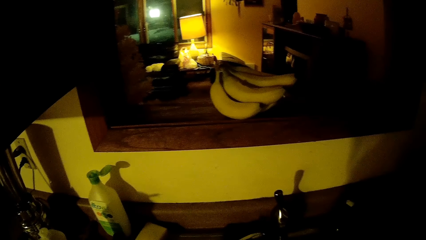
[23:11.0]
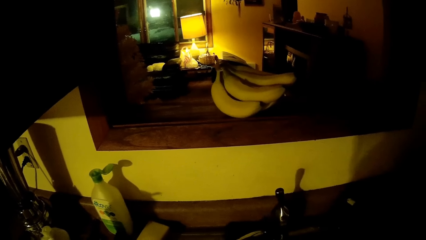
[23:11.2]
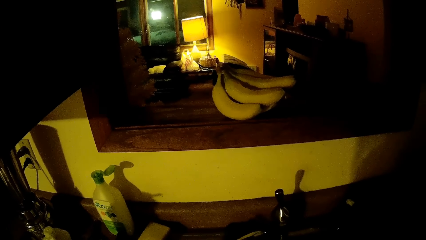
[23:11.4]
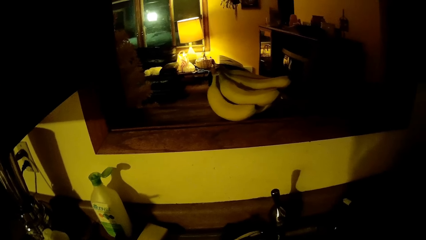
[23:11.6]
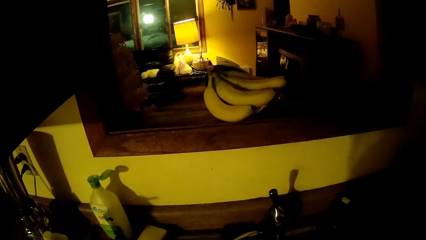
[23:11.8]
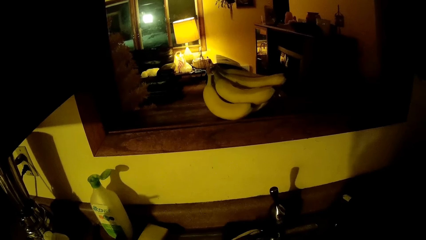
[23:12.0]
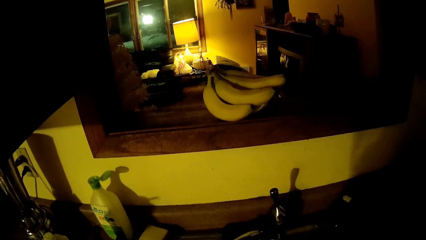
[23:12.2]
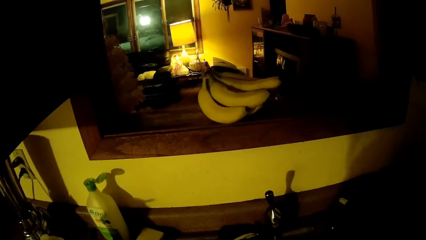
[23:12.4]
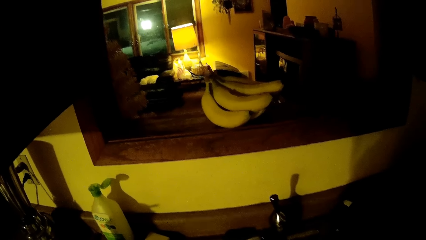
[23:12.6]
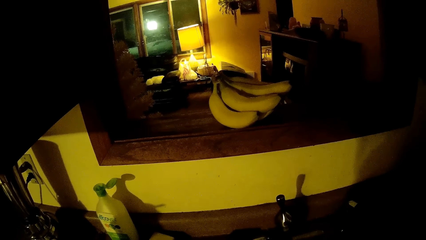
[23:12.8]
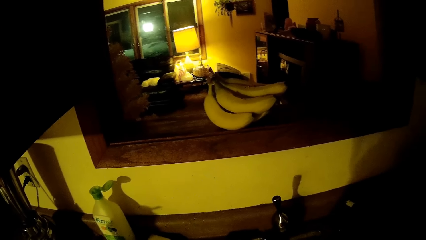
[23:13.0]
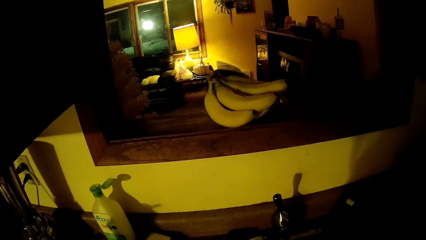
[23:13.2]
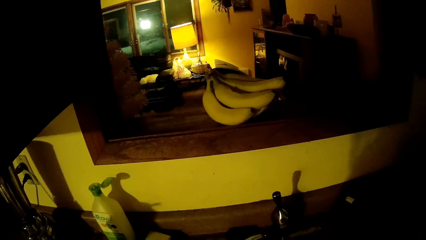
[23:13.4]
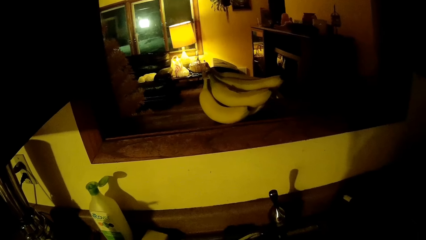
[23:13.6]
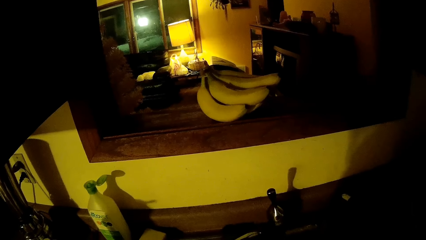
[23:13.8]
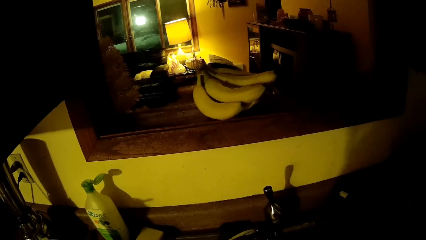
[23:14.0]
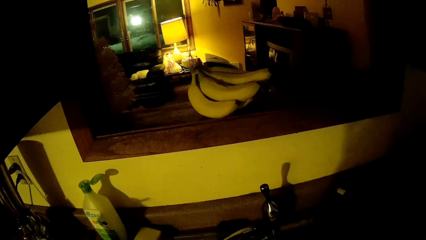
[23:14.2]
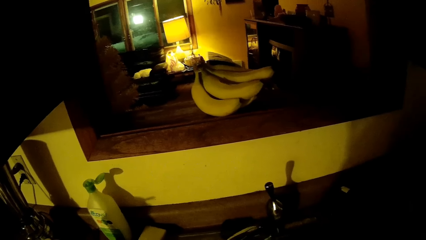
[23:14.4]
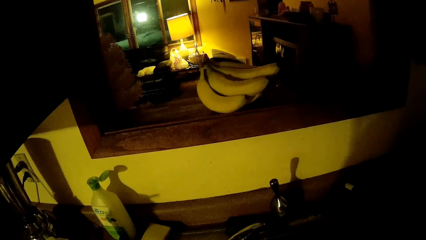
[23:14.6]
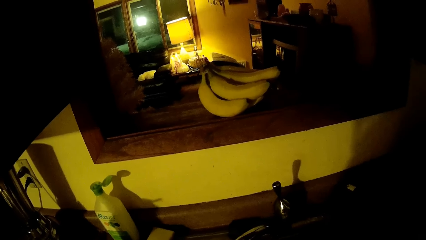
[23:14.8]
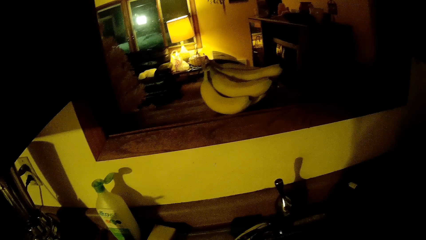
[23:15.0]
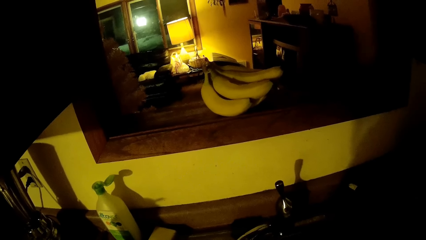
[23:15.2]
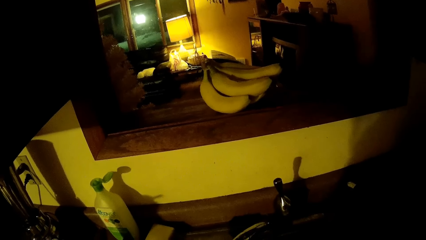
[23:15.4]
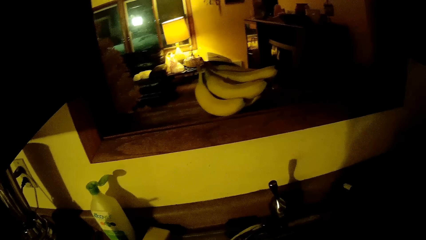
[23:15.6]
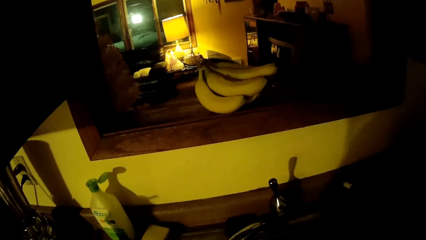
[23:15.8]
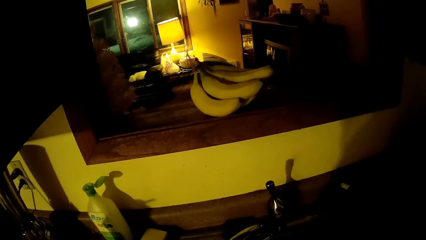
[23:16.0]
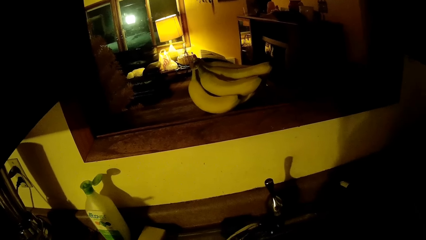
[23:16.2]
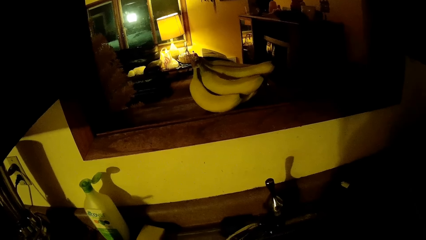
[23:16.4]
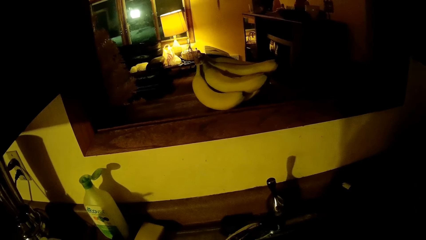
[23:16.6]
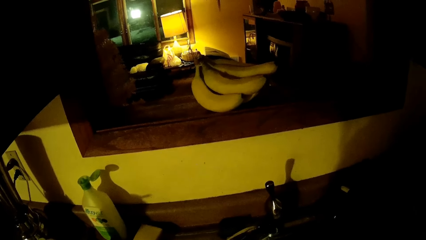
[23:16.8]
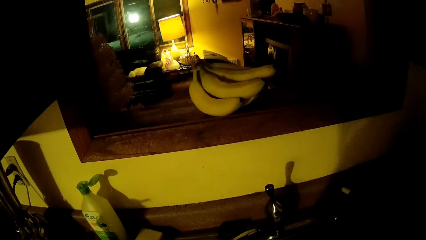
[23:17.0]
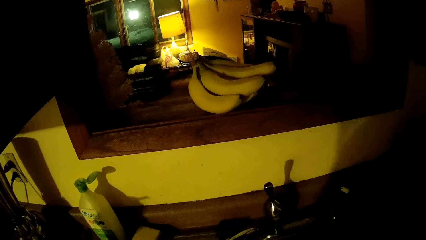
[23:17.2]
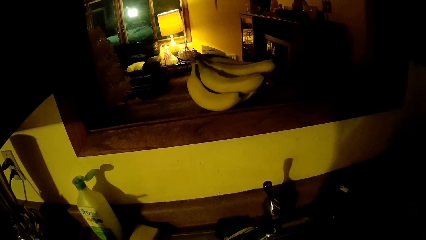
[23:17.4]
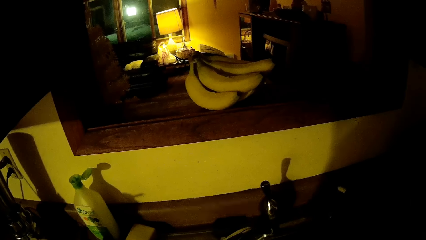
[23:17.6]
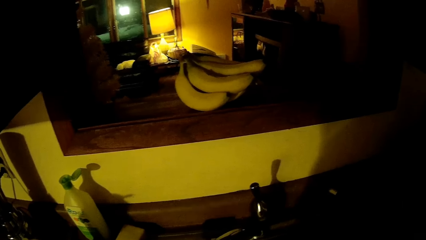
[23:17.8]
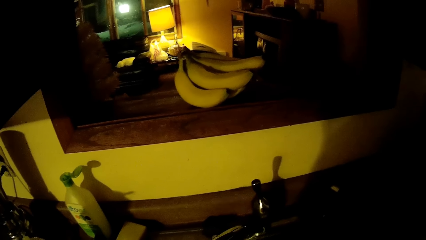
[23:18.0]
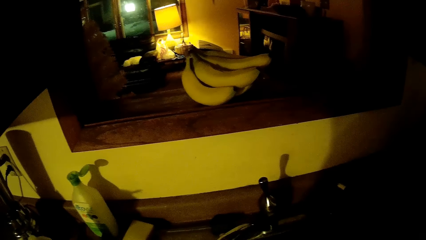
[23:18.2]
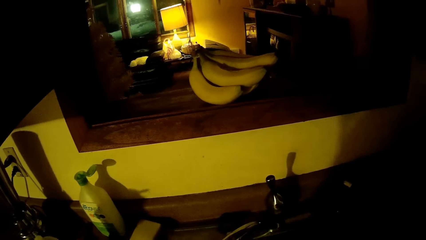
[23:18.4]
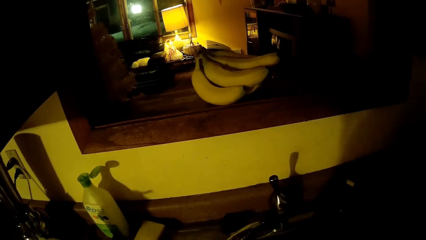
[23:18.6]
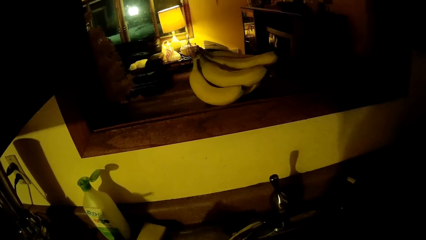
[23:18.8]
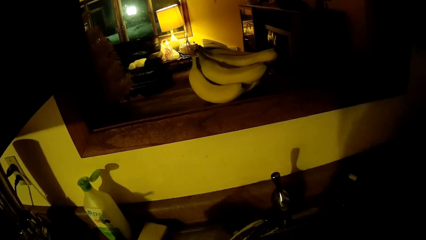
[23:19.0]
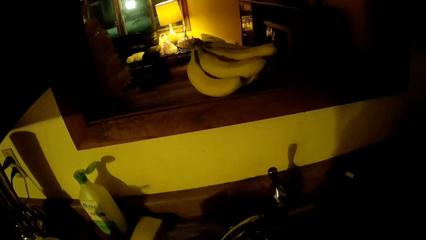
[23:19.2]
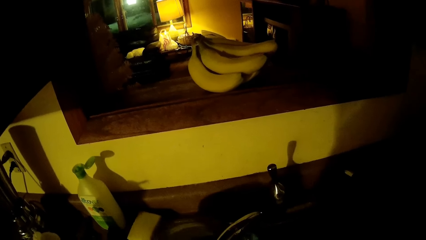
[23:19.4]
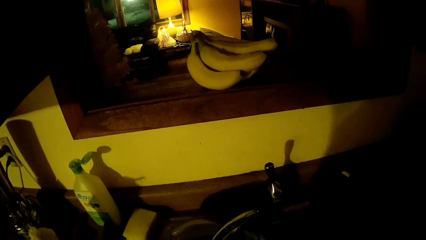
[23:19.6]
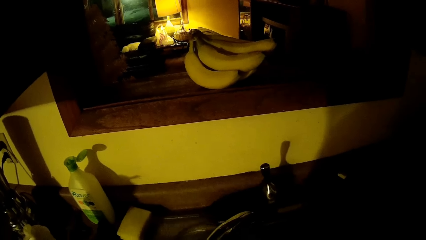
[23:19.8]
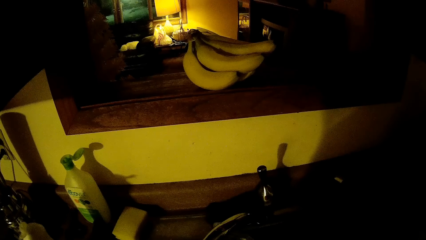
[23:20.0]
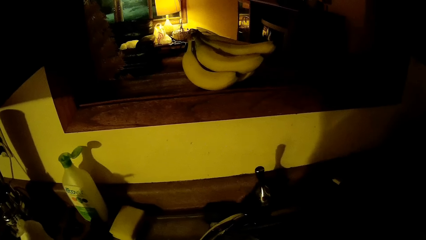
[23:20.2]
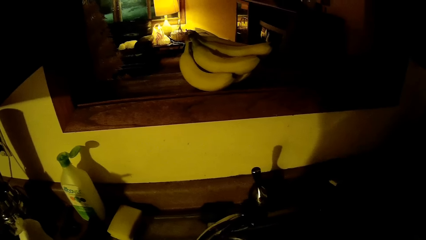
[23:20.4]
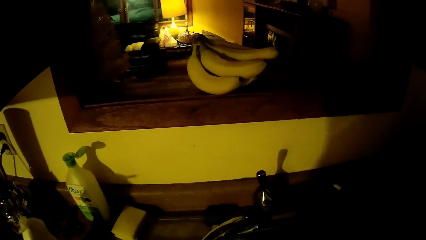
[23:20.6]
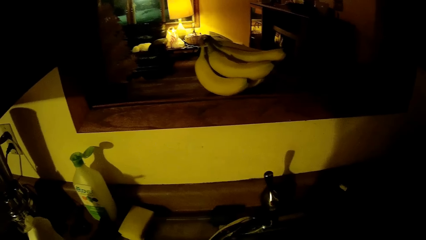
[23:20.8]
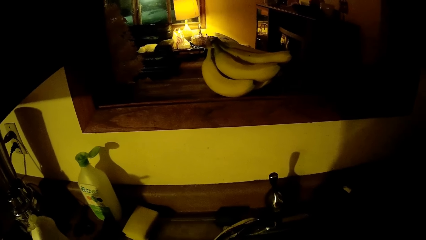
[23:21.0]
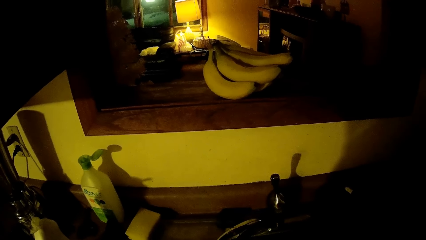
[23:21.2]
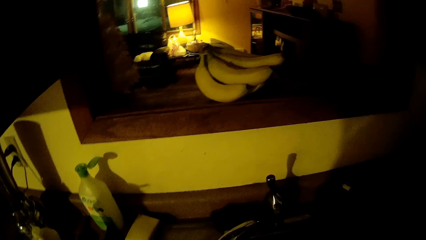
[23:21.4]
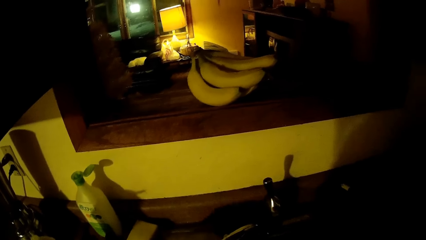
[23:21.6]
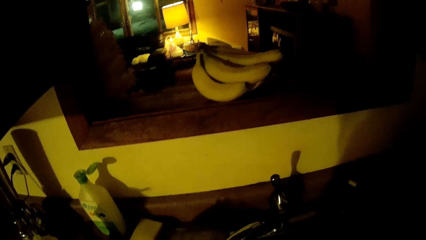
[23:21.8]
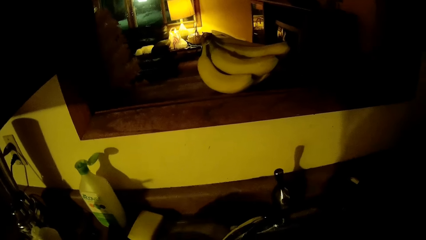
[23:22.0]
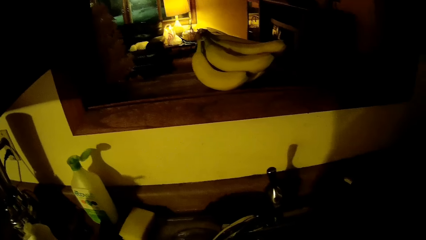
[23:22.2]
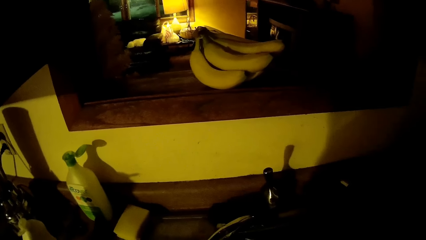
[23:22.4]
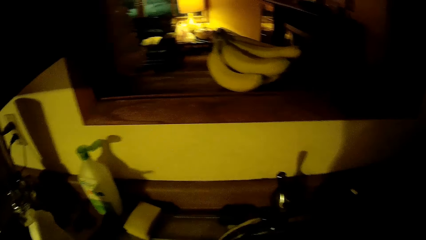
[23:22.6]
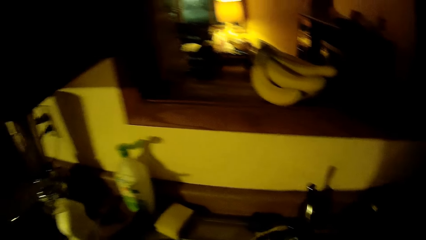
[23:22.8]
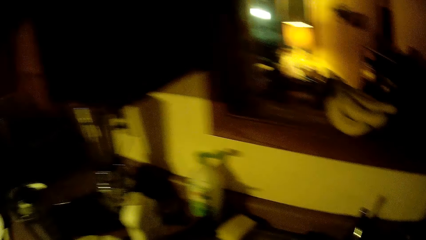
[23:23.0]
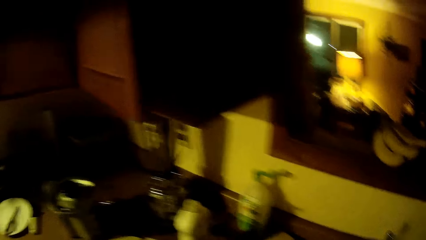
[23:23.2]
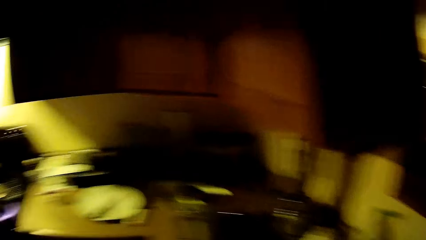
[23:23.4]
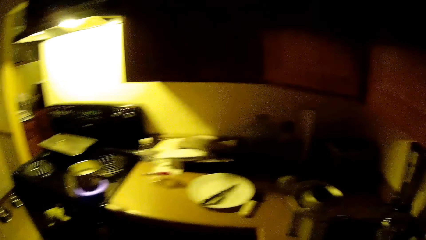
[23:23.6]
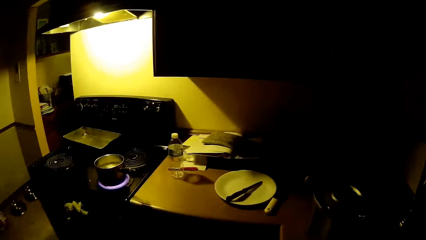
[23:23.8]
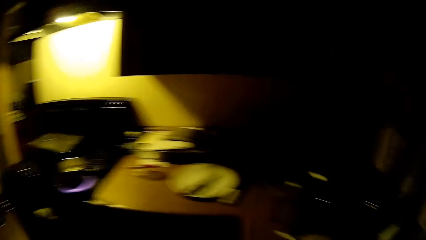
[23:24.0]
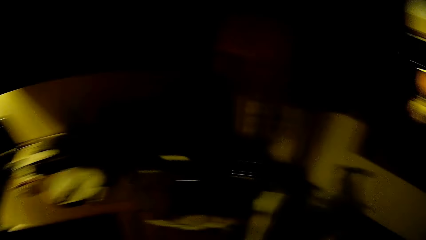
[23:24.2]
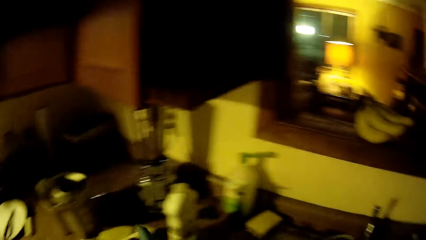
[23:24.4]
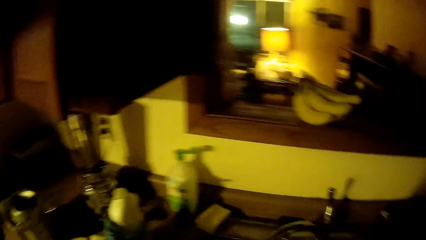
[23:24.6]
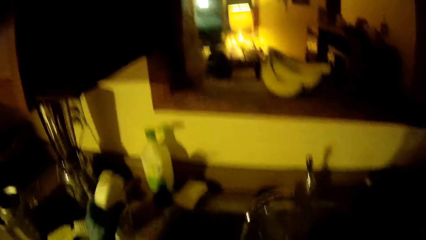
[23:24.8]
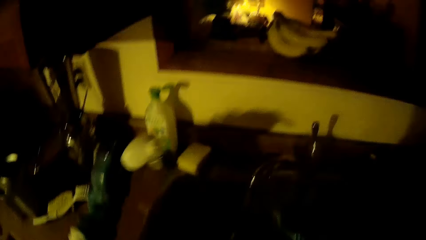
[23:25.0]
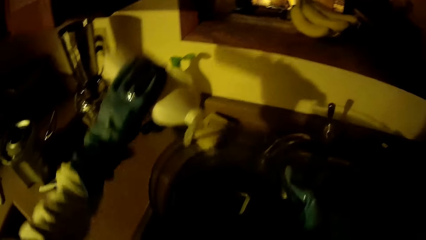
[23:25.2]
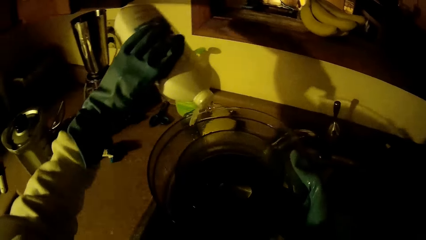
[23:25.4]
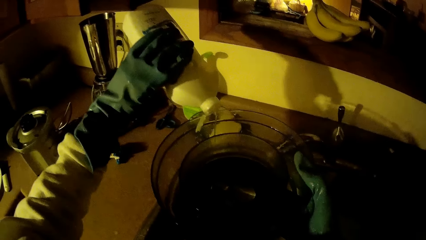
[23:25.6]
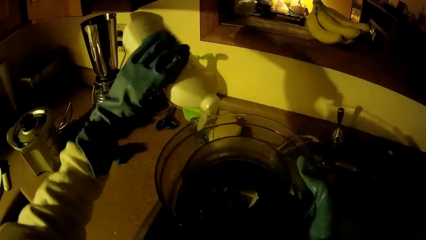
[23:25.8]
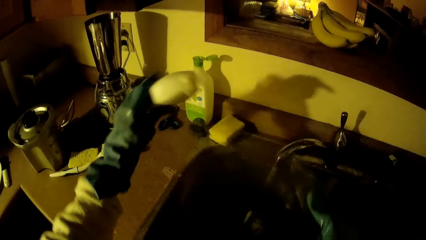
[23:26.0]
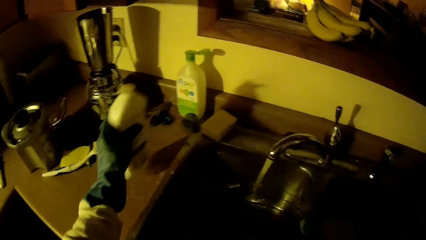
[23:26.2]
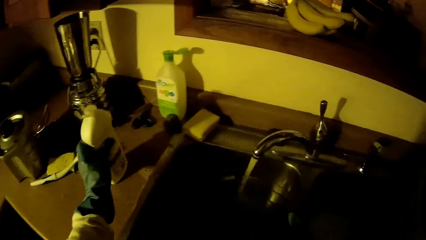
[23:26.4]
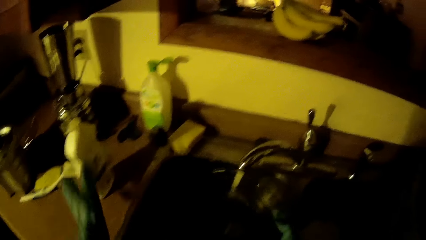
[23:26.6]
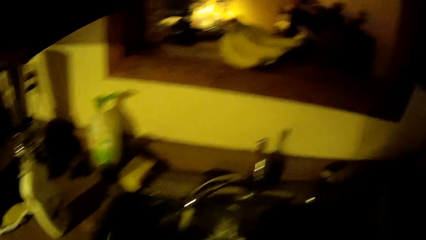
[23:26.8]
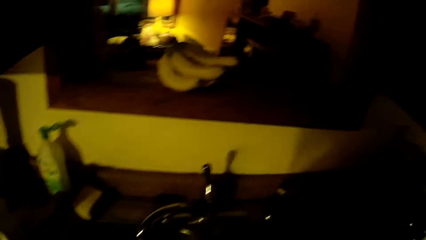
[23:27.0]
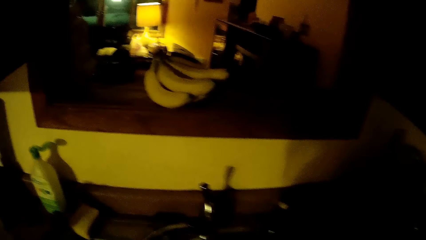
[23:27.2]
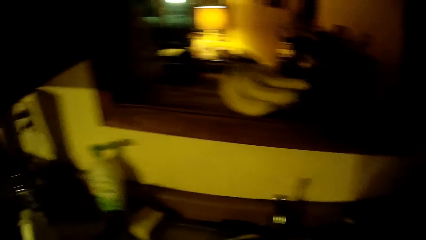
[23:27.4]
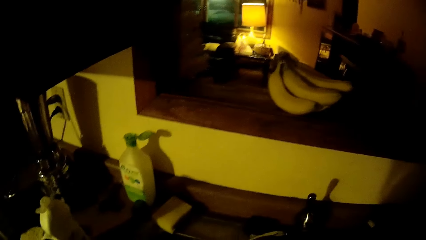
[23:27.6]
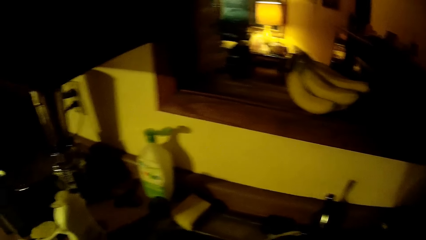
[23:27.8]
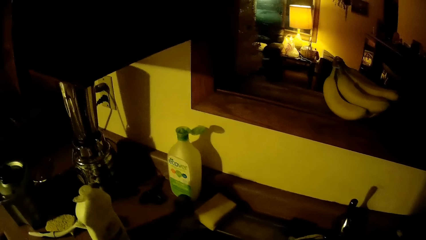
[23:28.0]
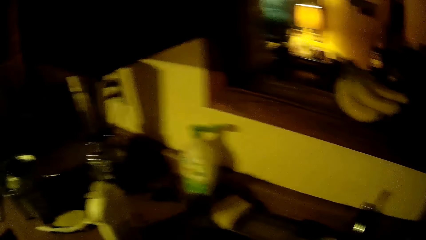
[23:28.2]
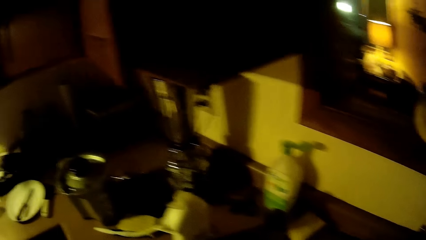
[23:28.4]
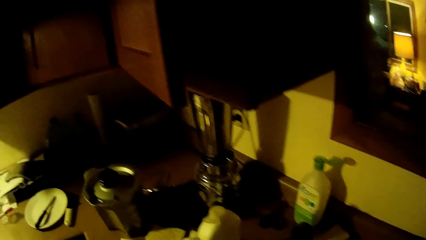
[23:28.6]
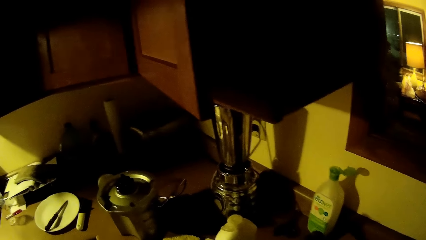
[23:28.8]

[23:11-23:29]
The camera wearer looks around. She takes a bottle of soap on a kitchen counter with her left hand. She holds the liquid soap. She pours soap from the bottle of soap in her left hand into a glass plate or bowl in her right hand. She puts the glass plate in her right hand under a running tap. She drops the bottle of soap in her left hand on the kitchen counter.
